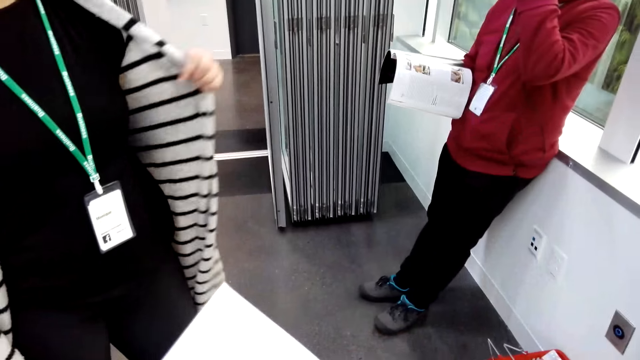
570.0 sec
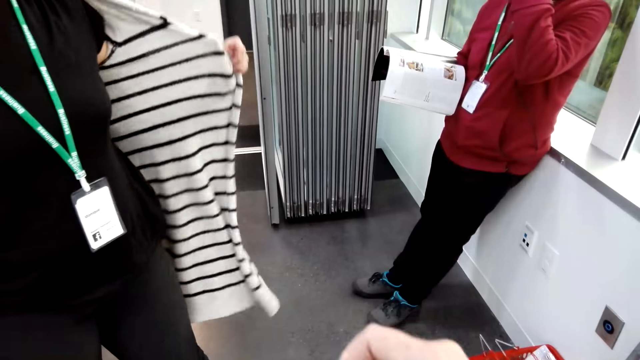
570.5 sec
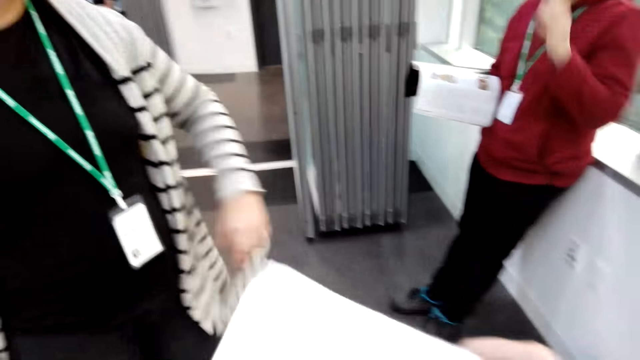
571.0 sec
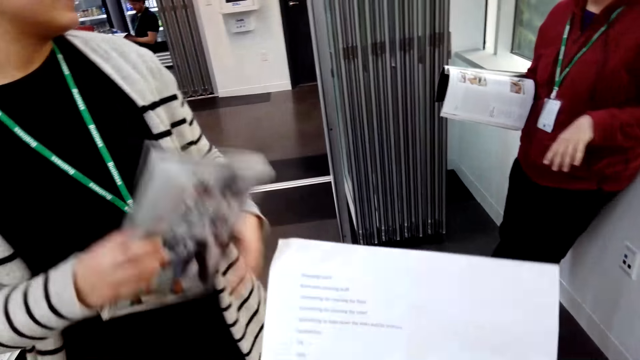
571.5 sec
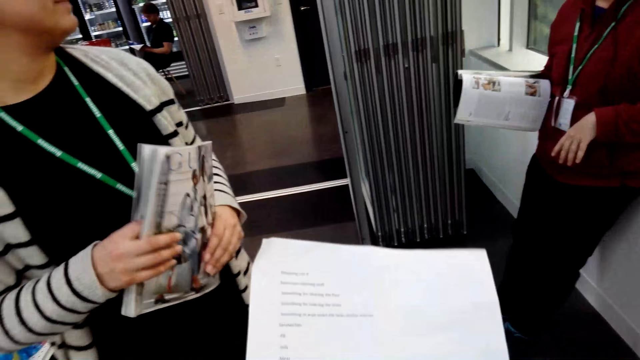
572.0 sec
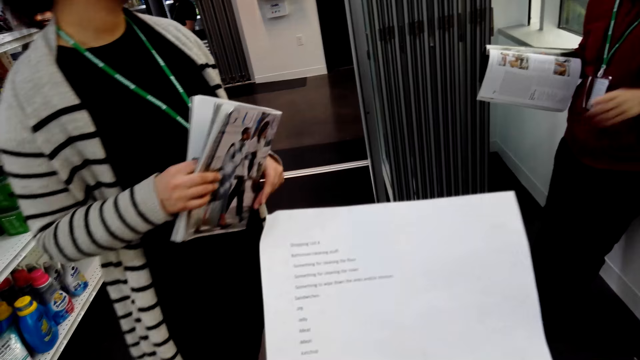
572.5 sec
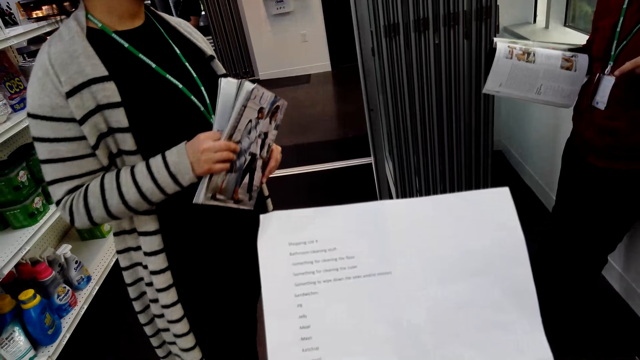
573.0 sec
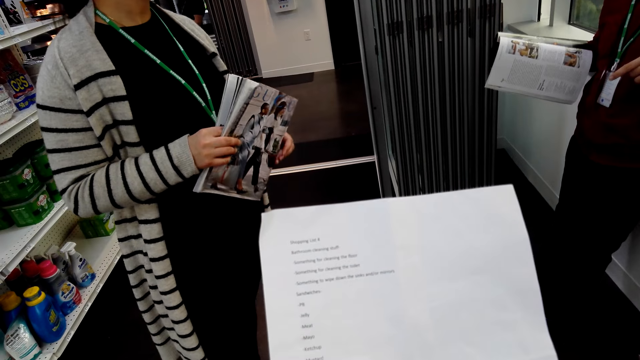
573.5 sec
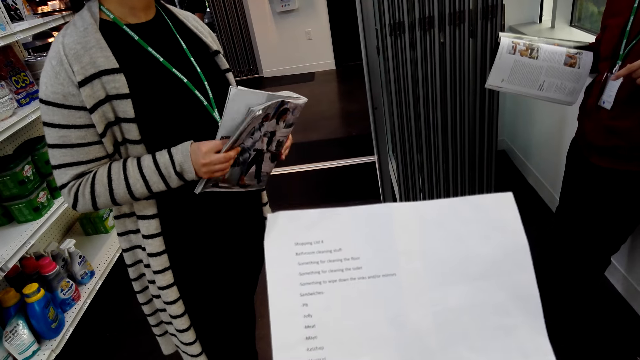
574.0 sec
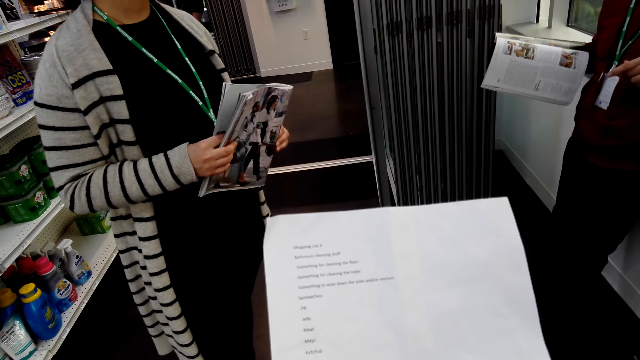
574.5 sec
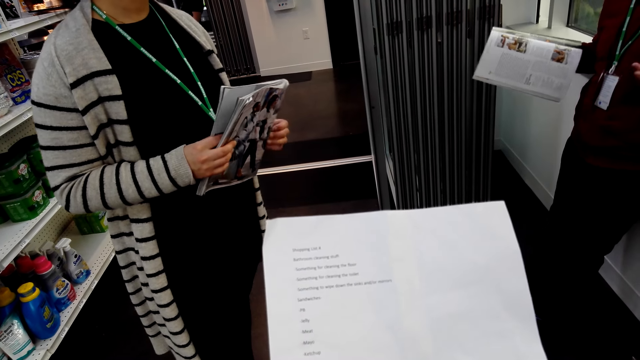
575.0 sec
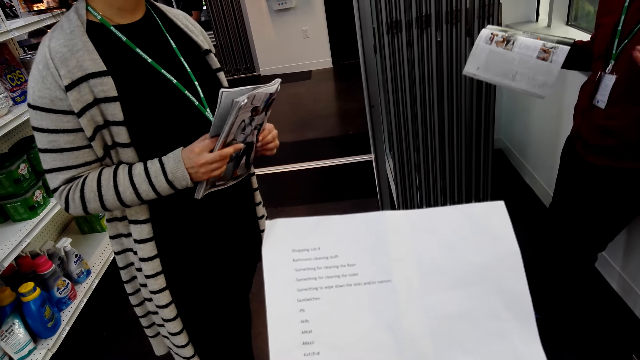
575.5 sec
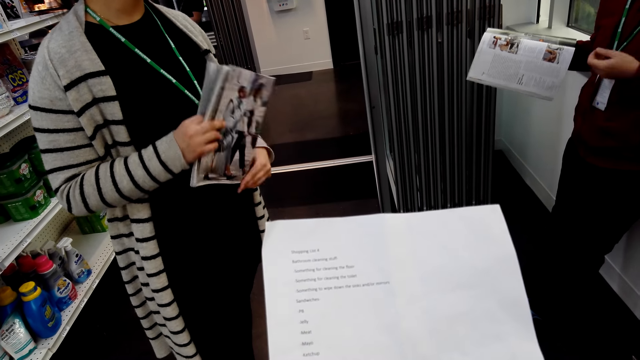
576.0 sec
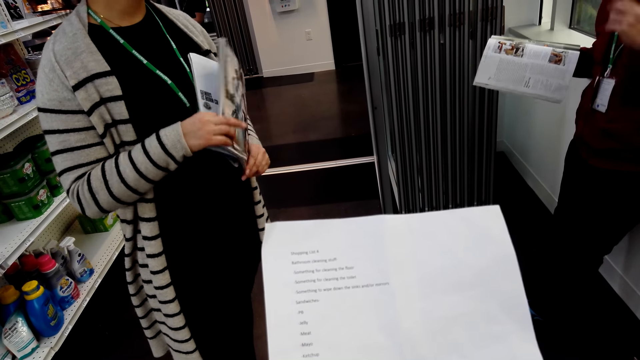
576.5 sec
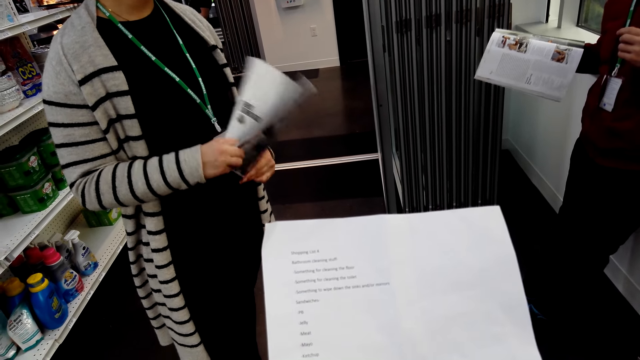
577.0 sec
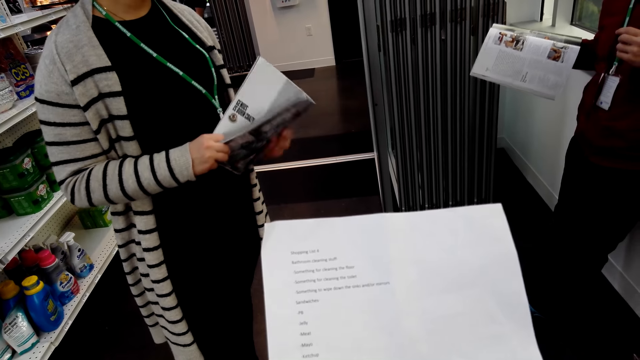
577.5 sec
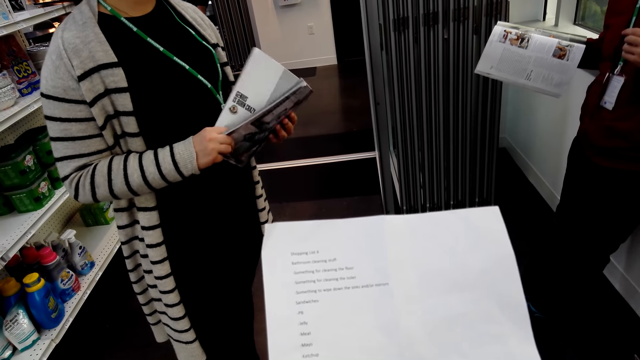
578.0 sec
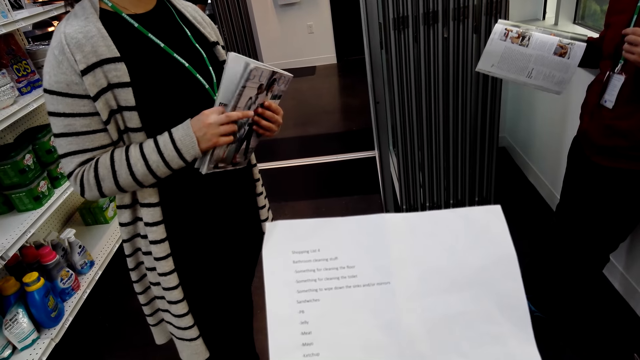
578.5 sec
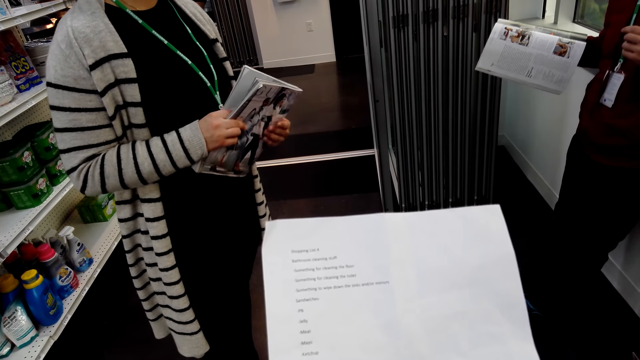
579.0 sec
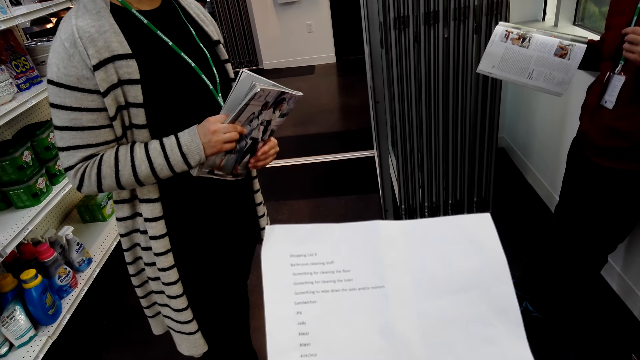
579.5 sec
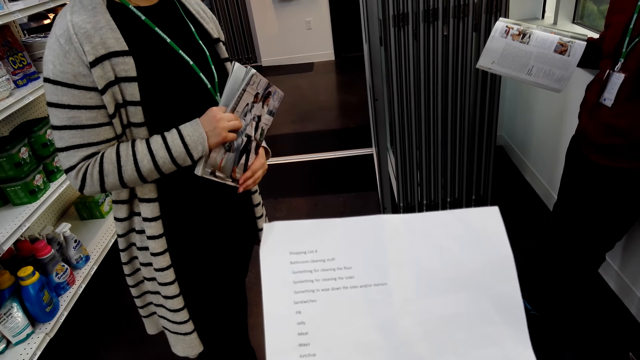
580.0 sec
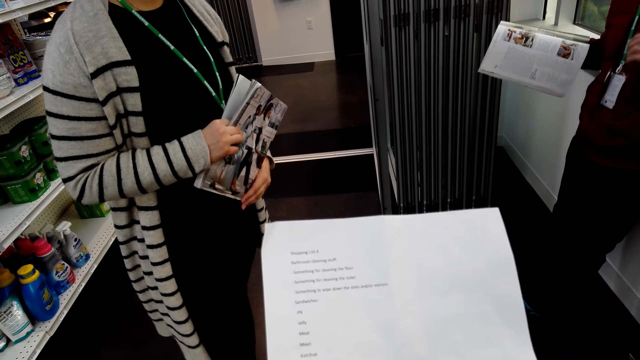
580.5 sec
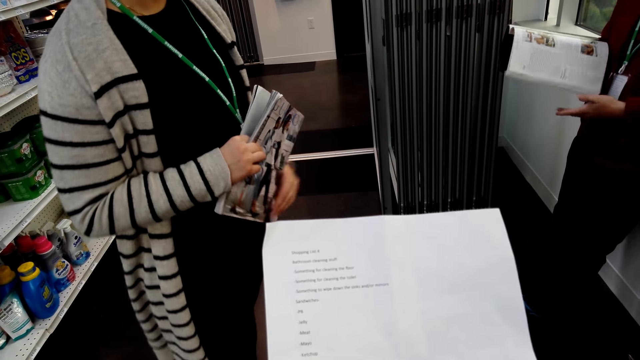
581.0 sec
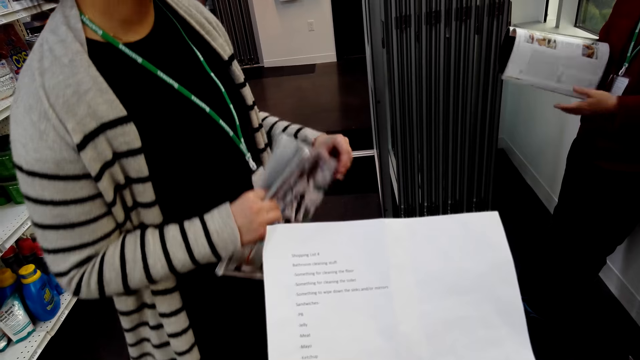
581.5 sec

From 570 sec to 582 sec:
The camera wearer turns a booklet. They read the shopping list.

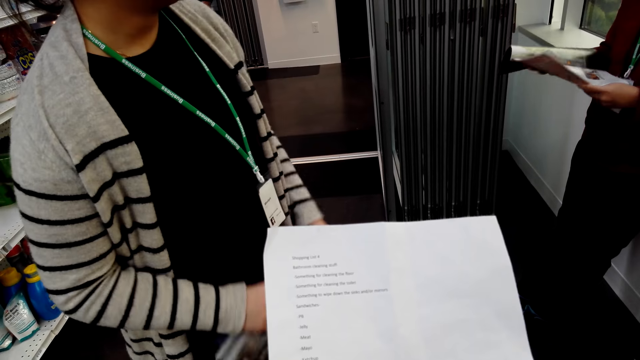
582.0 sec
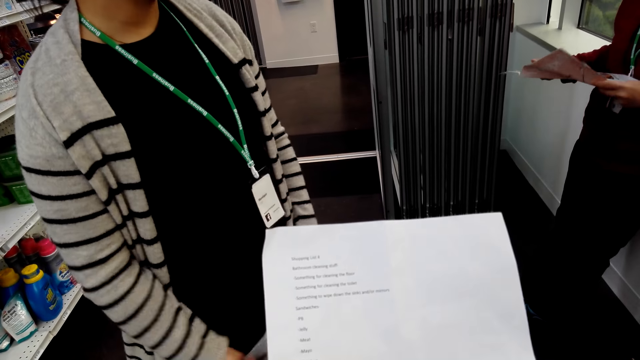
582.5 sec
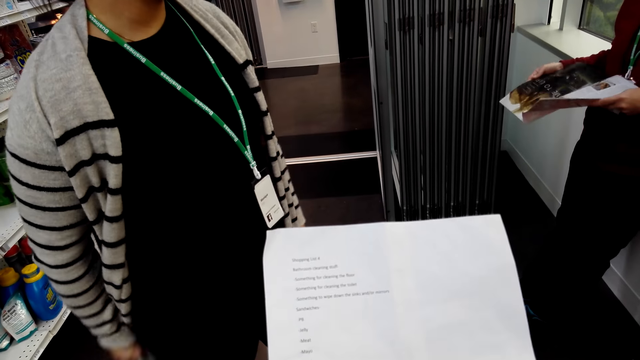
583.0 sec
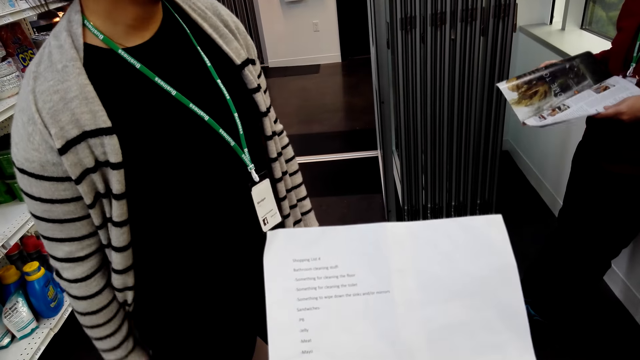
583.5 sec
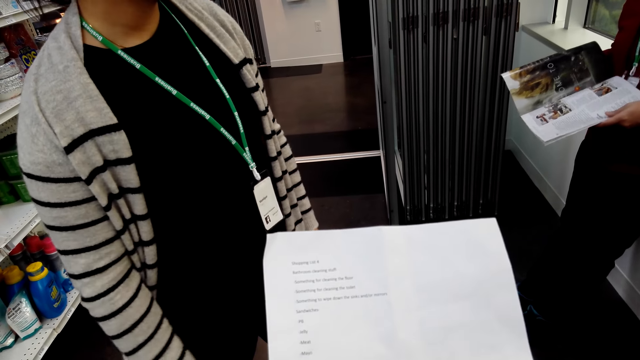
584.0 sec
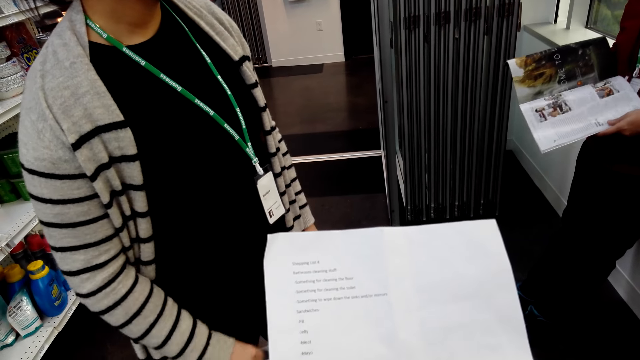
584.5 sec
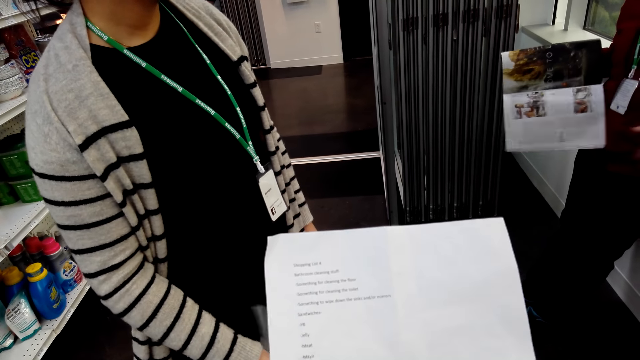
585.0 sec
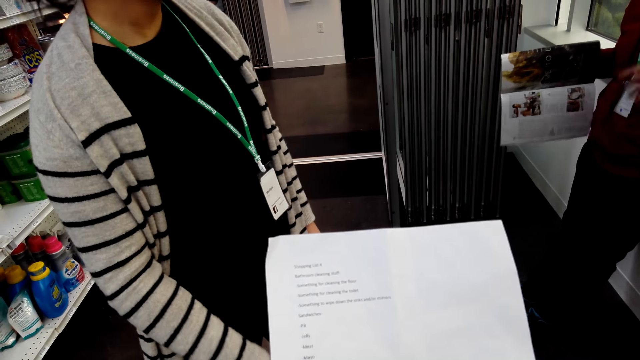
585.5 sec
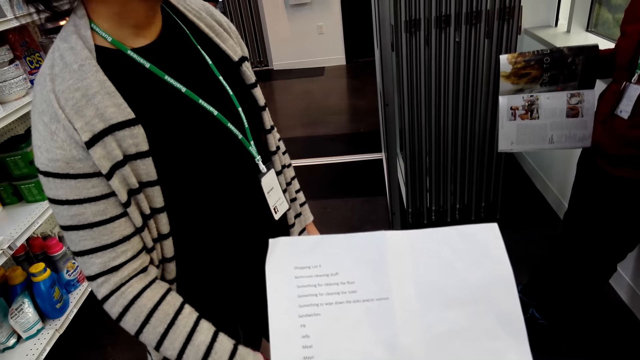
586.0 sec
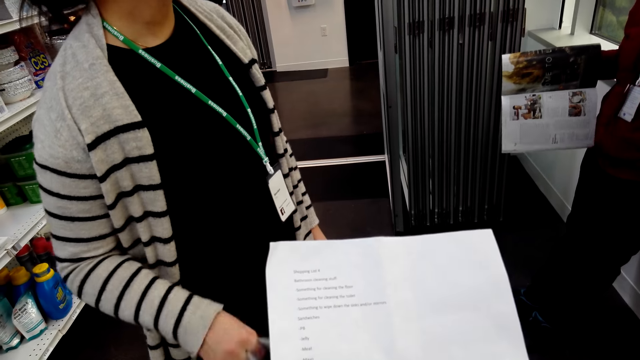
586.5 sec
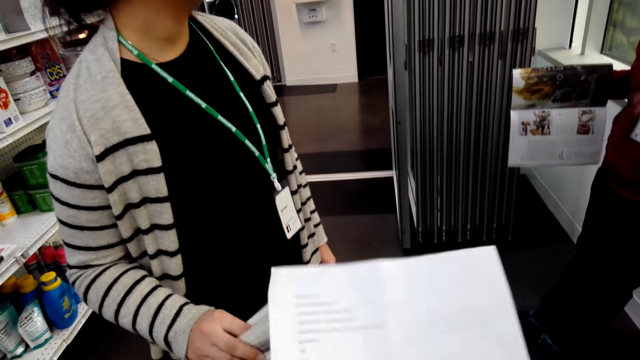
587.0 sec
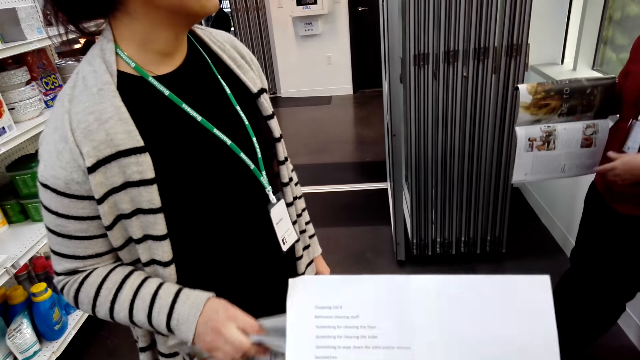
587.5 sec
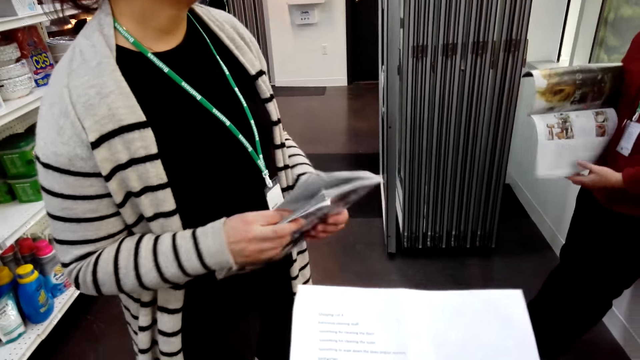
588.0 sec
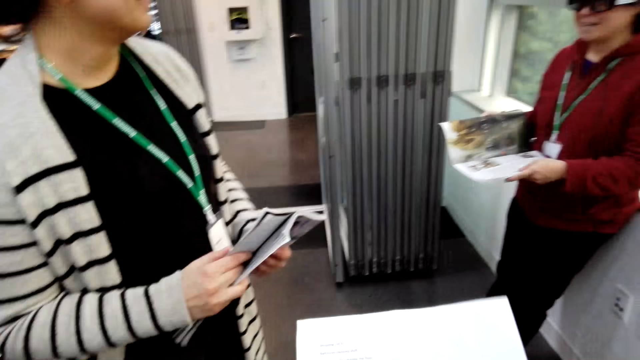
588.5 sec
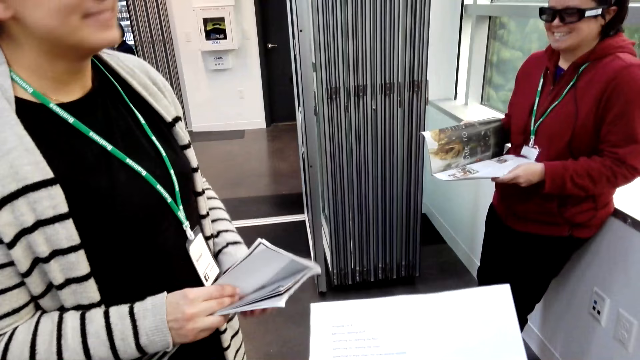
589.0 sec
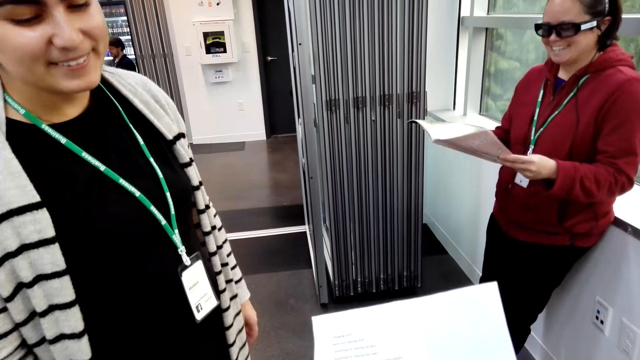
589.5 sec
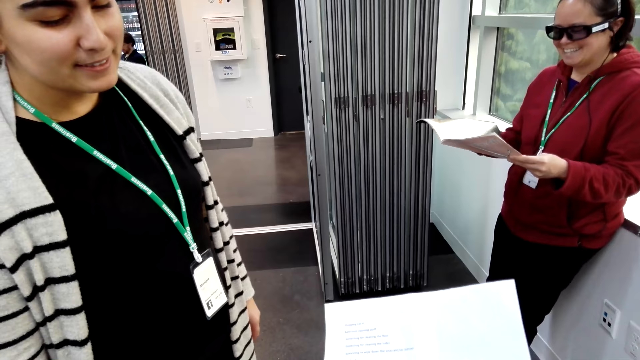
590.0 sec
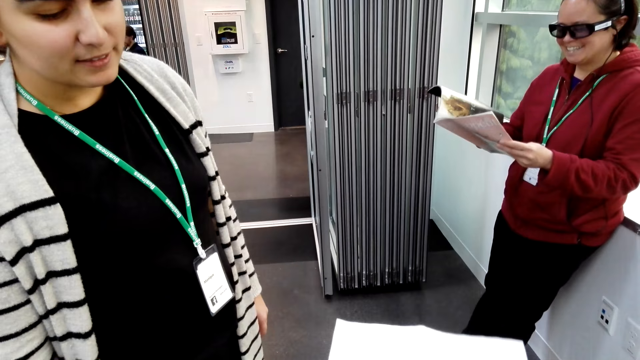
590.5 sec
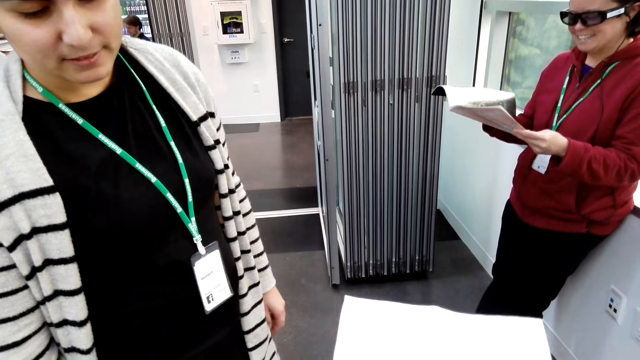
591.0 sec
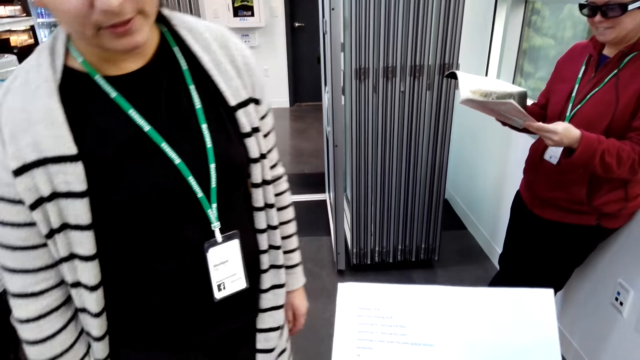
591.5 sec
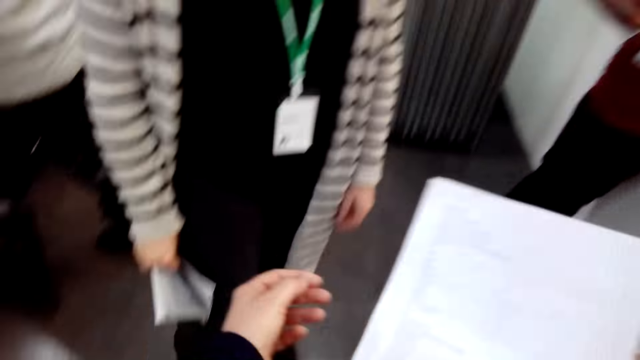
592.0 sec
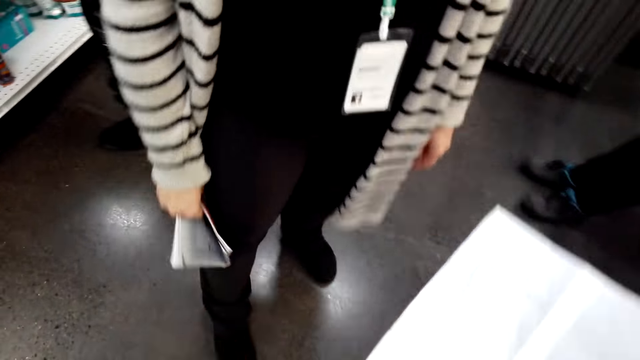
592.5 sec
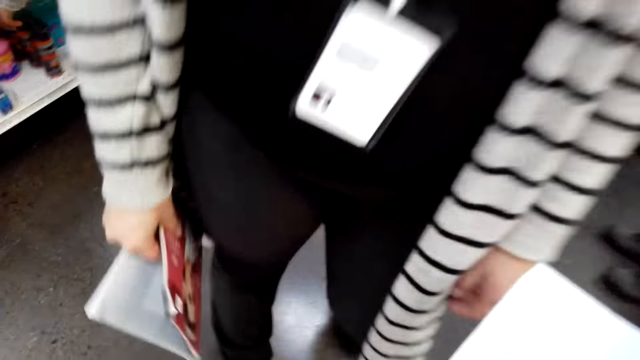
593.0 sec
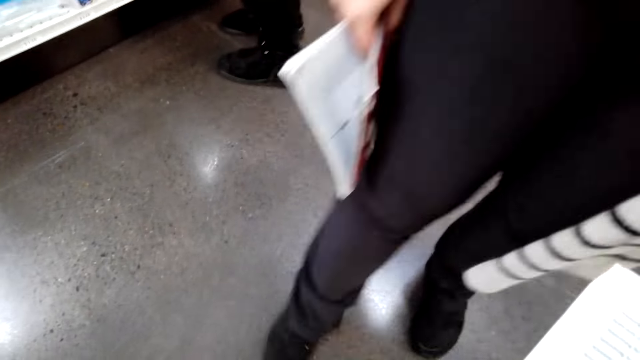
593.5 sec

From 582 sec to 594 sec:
The camera wearer interacts with a person. They look down.
